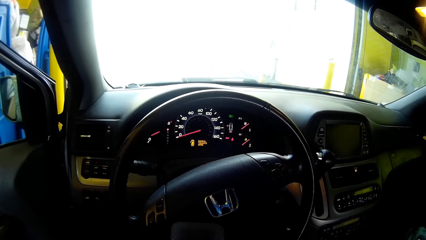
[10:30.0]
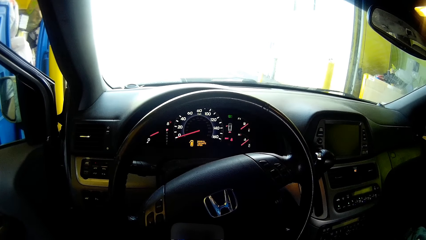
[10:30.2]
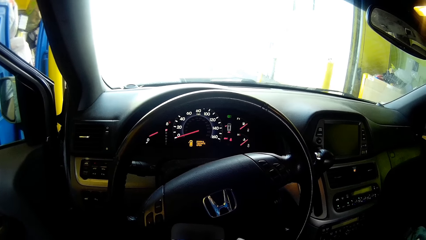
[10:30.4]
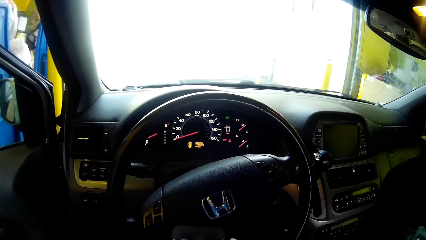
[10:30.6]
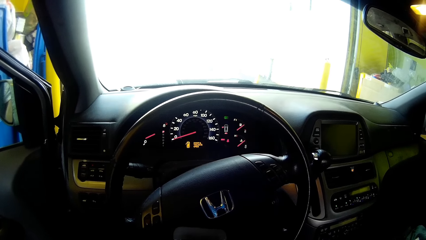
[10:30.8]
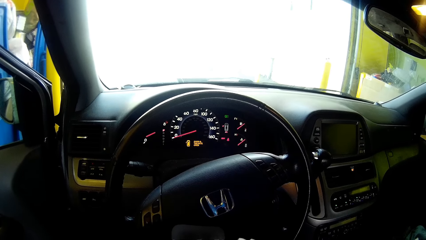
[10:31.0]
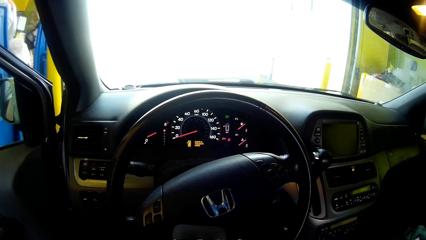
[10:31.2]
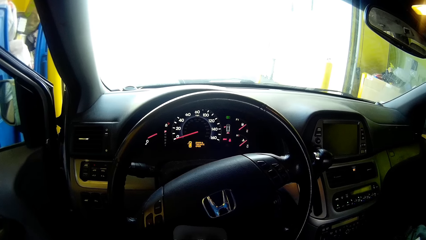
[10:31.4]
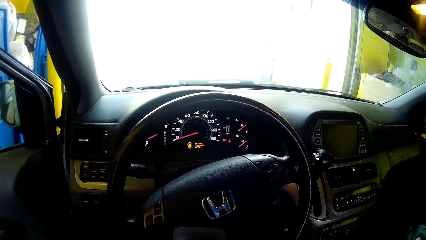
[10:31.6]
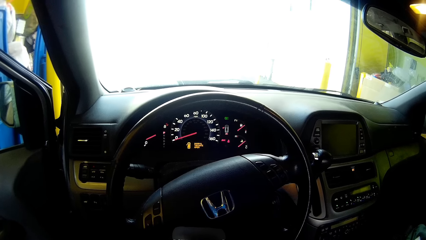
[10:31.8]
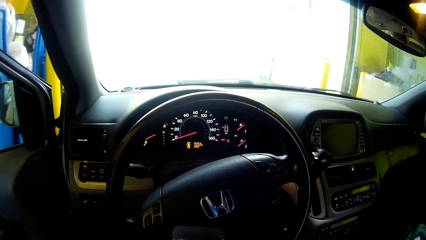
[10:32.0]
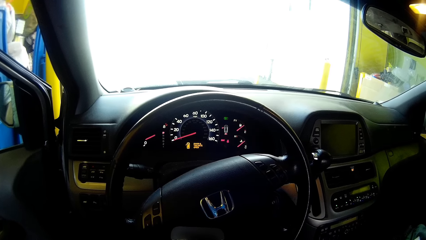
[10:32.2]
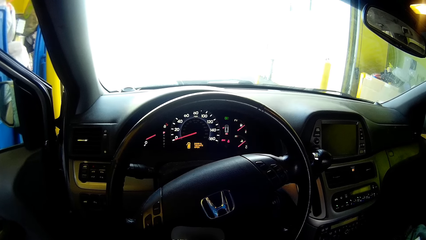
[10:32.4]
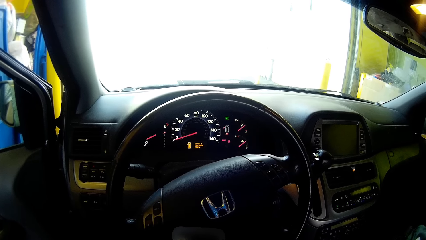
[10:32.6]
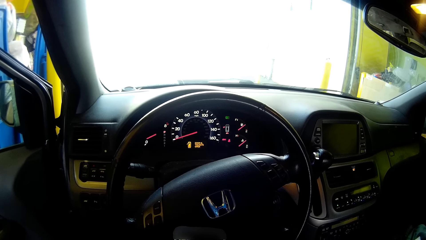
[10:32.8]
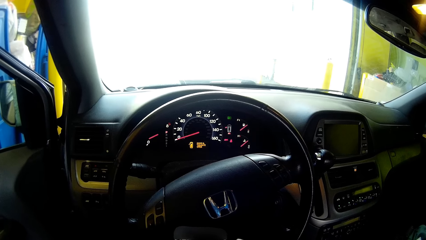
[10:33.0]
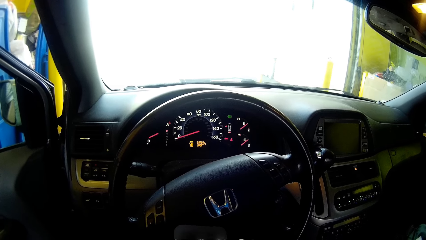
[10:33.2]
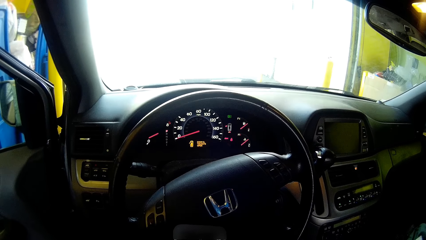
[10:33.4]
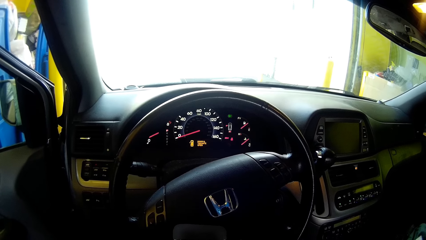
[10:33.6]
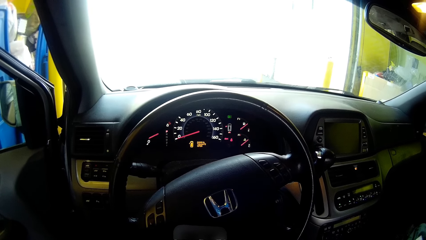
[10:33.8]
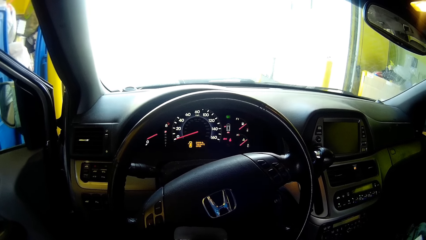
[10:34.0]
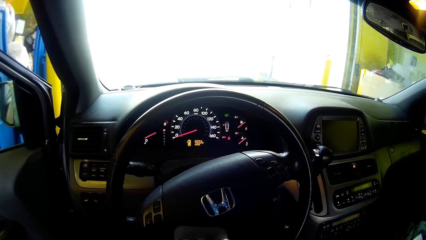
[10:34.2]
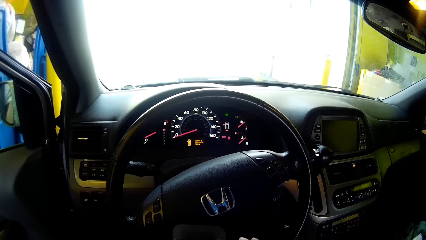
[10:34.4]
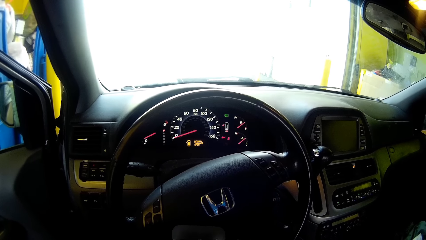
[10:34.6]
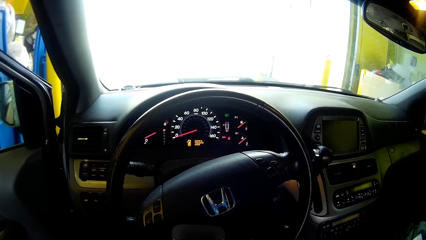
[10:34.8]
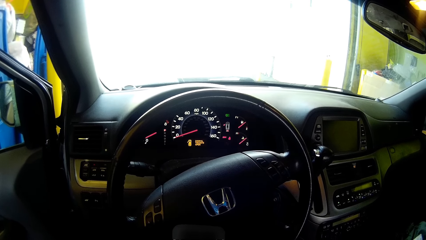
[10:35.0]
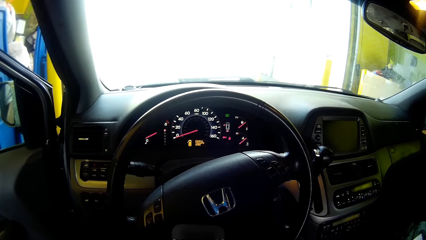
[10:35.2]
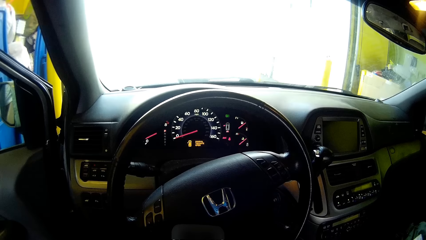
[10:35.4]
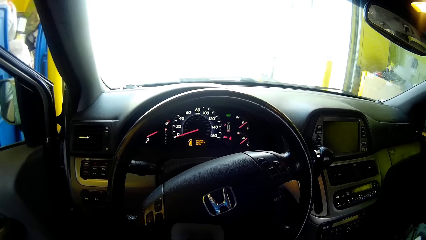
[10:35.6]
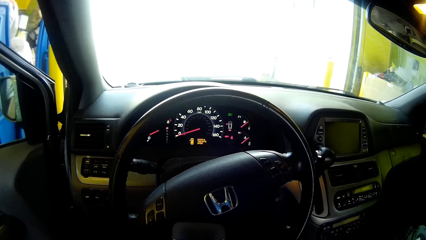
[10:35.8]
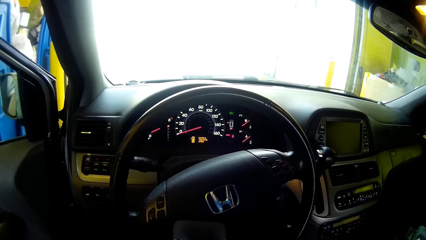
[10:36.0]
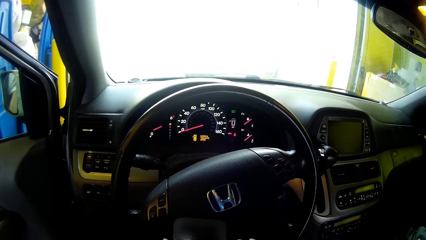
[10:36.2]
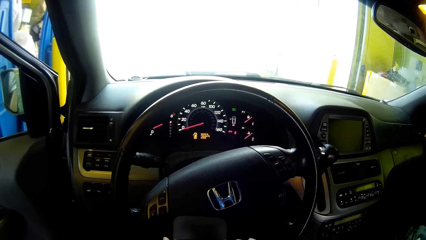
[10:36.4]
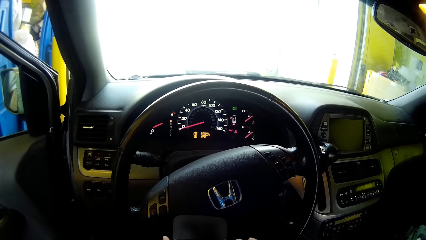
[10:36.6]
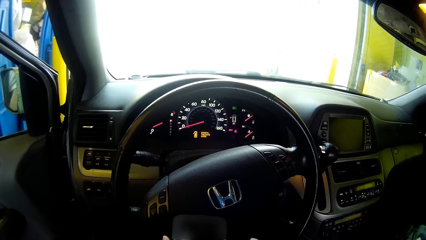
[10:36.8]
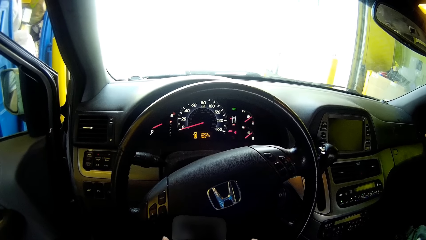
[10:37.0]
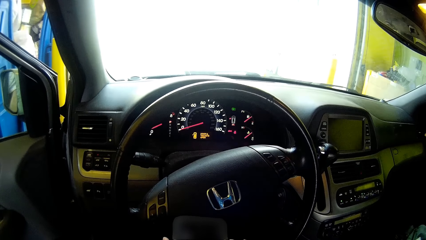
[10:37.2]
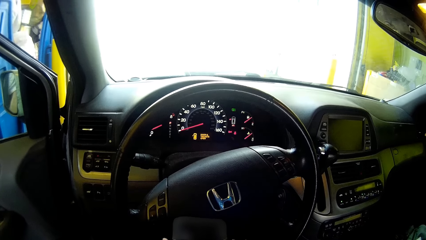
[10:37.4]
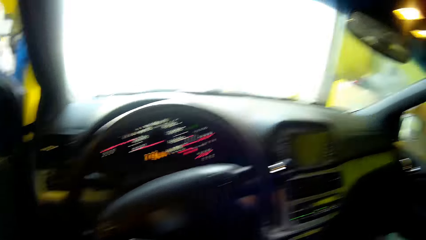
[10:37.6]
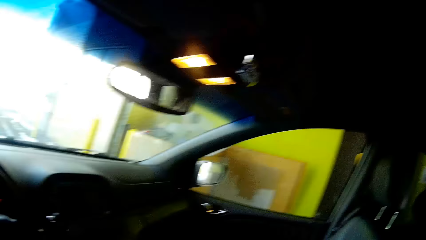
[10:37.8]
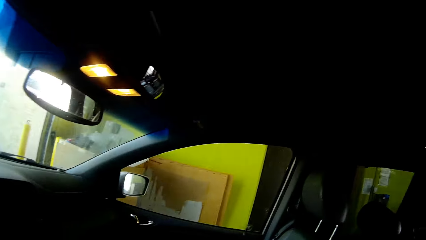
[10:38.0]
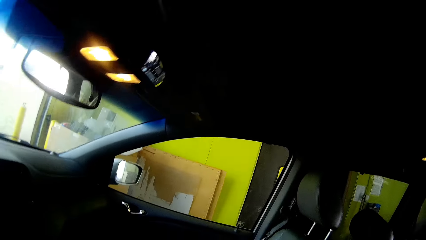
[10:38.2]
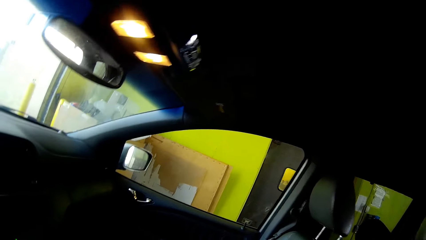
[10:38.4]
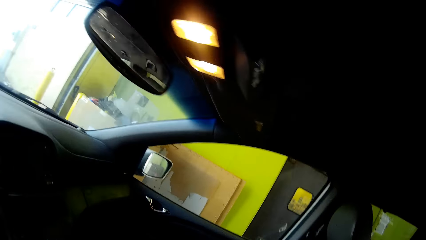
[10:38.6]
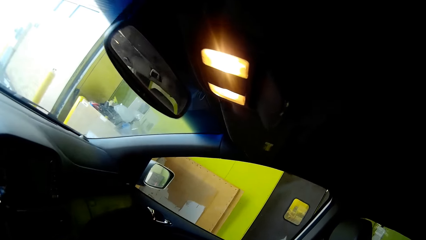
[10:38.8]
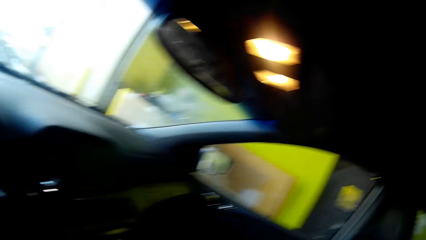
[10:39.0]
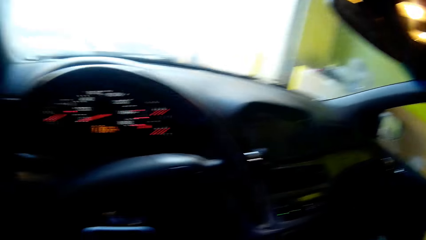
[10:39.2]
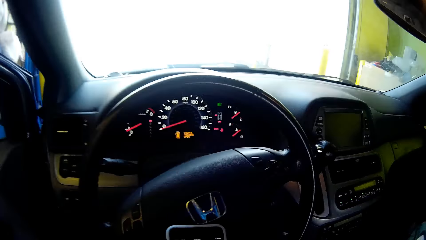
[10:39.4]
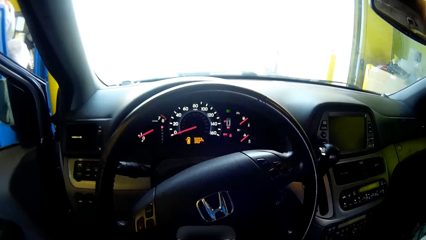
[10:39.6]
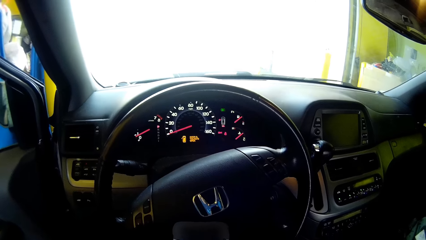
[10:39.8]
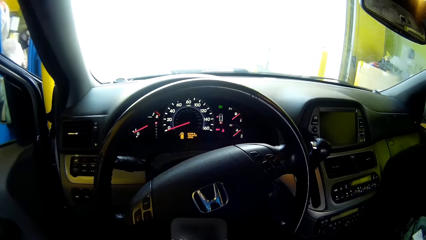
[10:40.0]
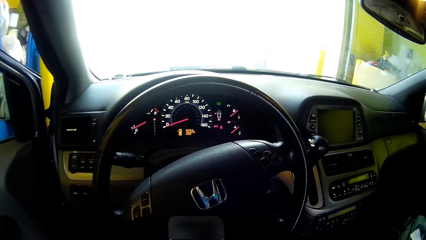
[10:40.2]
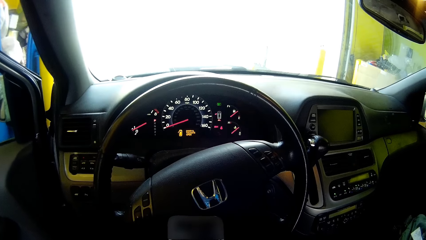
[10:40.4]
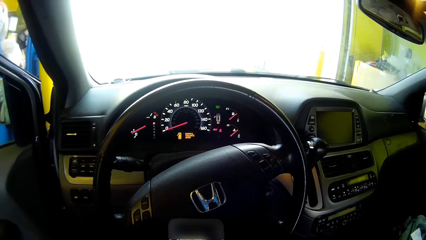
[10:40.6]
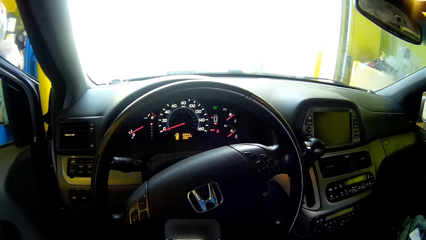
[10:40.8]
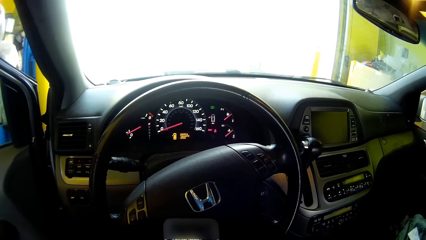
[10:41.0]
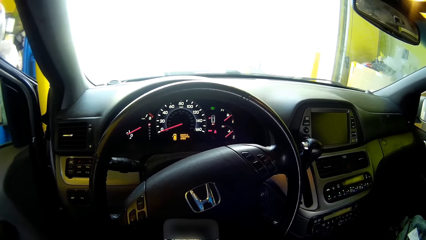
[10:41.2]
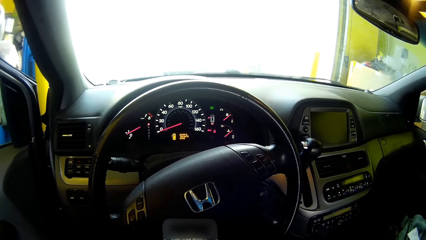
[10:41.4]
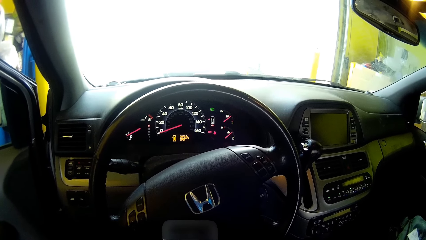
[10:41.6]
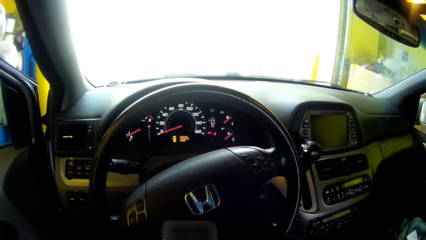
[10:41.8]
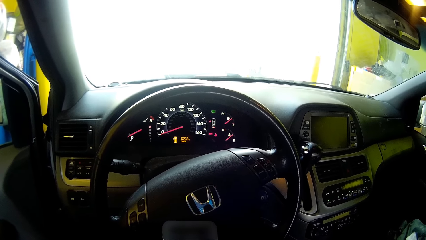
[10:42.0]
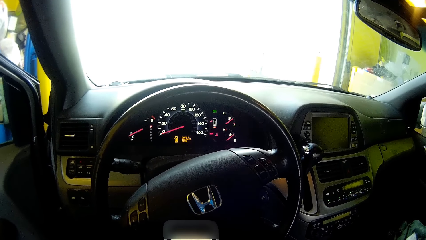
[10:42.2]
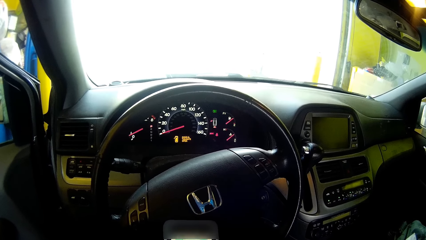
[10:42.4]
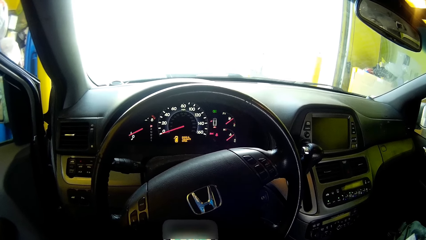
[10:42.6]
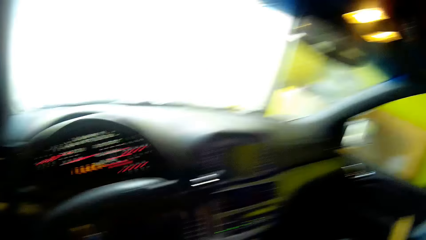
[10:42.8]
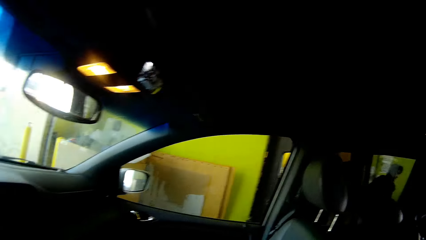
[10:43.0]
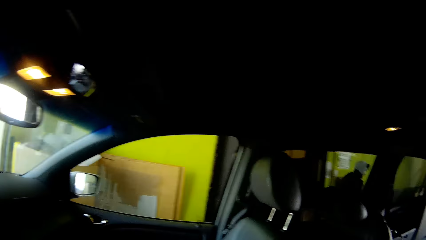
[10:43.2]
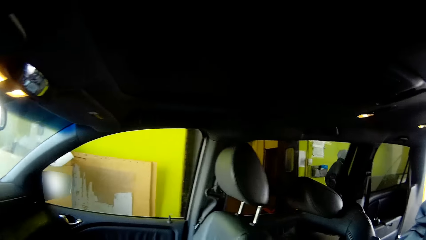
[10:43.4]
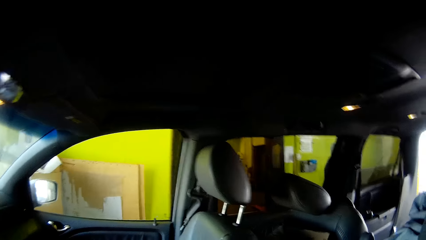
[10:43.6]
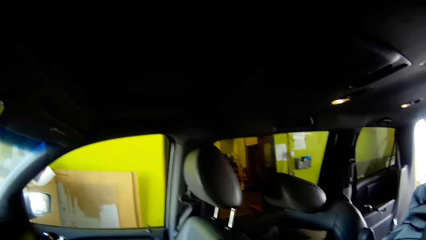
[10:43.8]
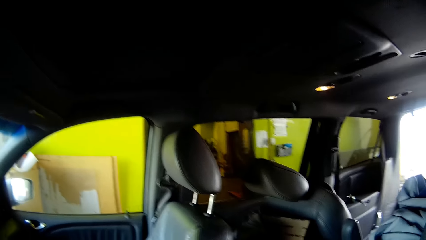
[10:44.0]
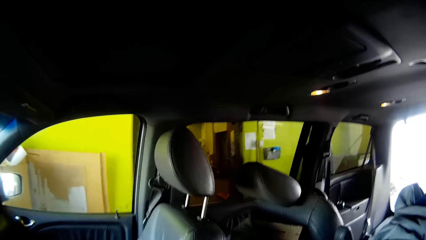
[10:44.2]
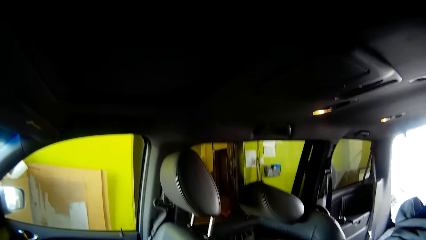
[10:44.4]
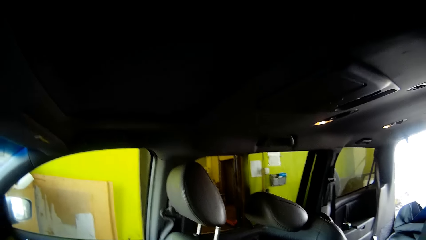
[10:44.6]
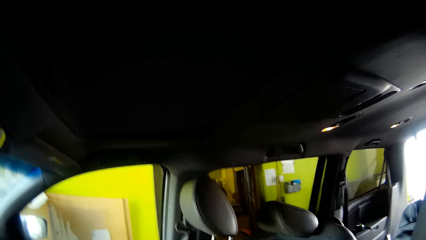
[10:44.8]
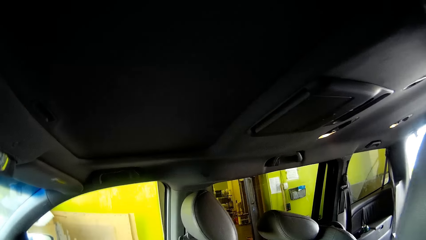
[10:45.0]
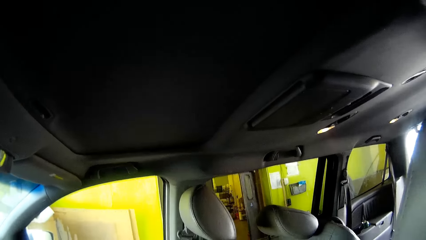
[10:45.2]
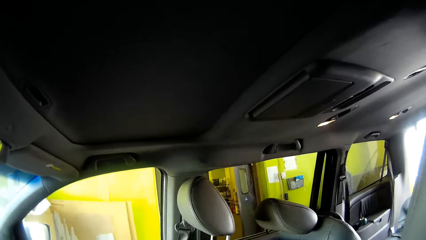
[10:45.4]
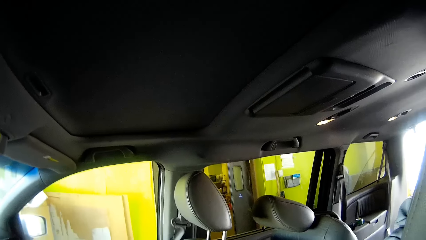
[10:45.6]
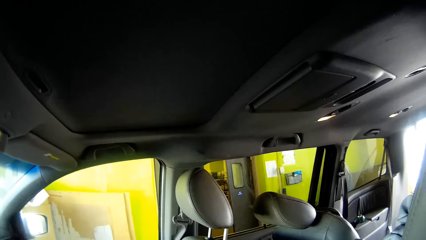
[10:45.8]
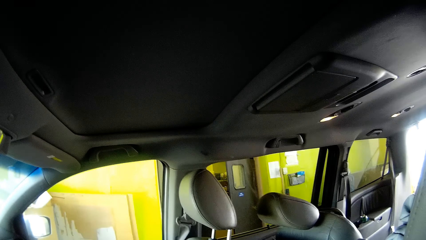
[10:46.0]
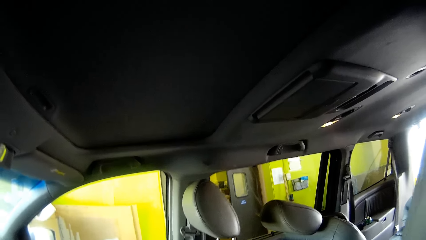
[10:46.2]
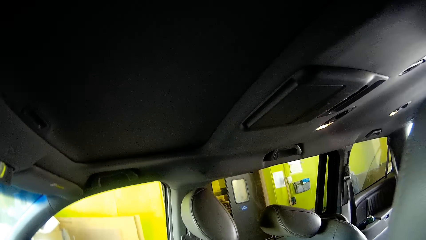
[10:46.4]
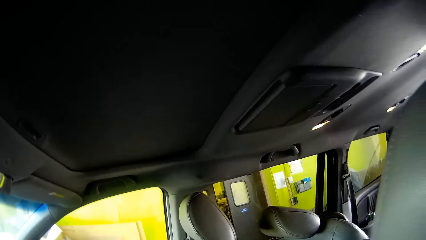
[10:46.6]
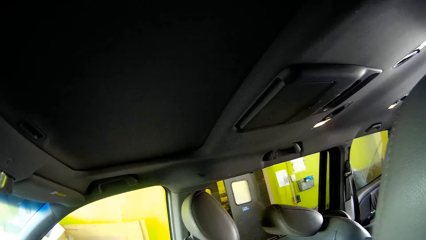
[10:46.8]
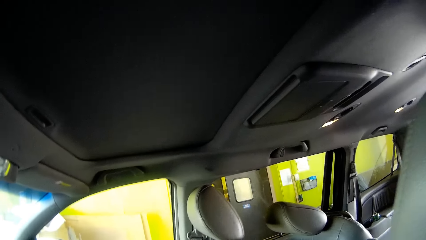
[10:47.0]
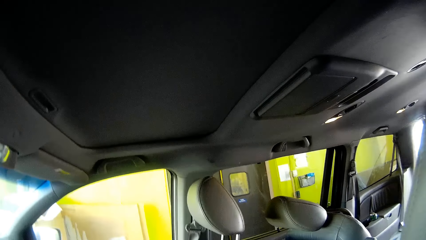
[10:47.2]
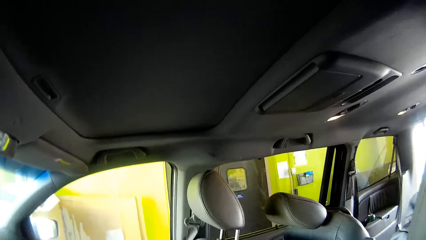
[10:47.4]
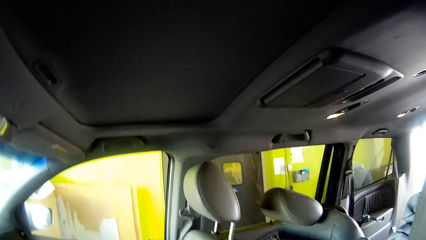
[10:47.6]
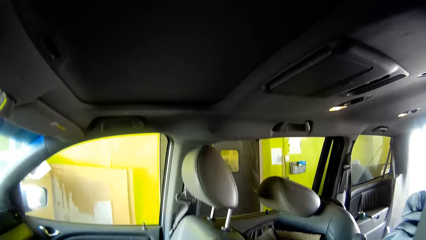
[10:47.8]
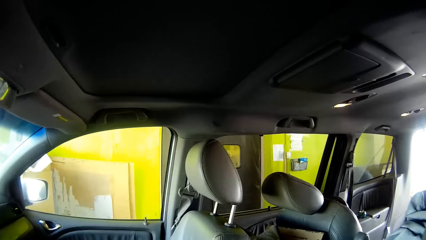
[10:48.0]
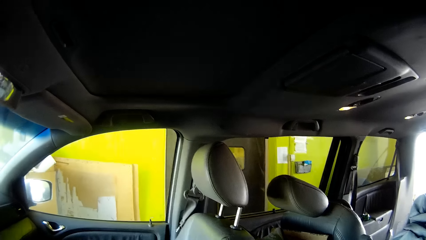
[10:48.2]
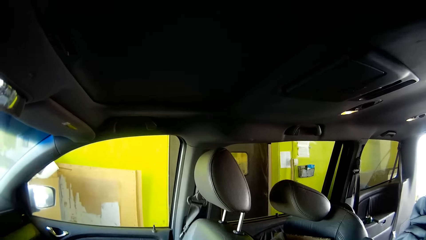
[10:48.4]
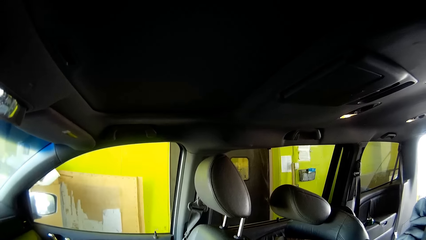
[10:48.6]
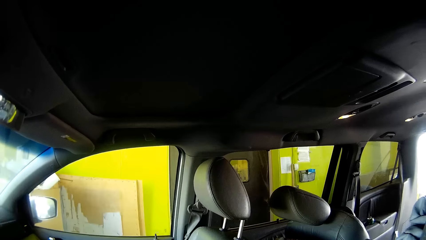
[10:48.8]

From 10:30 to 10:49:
The camera wearer scrolls the phone. They look around.
